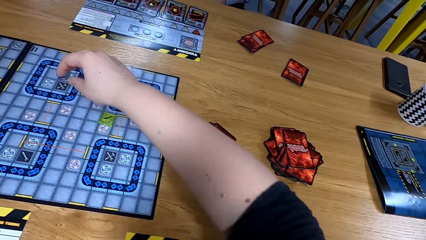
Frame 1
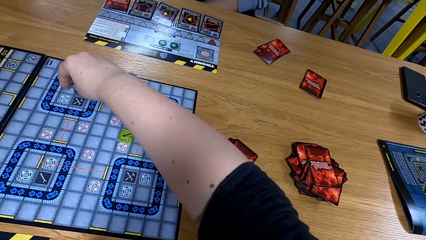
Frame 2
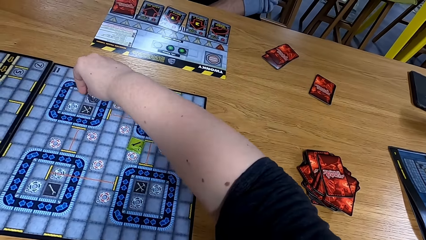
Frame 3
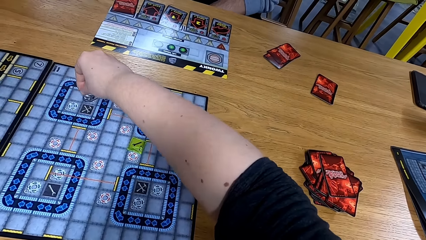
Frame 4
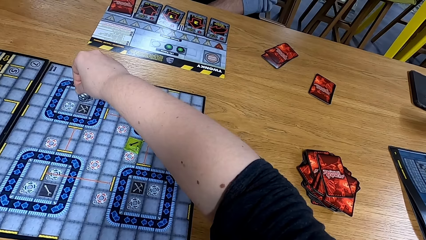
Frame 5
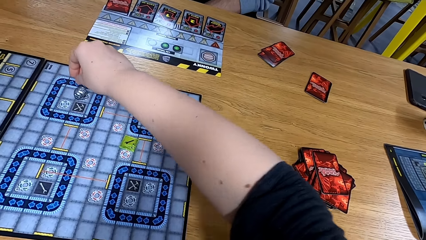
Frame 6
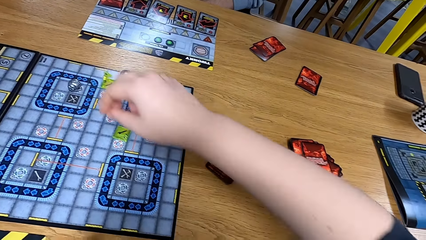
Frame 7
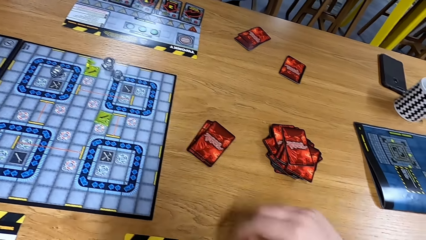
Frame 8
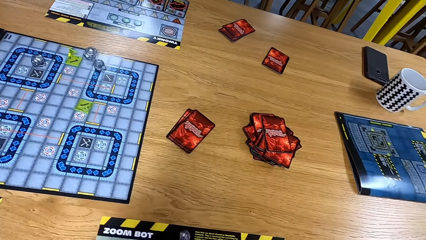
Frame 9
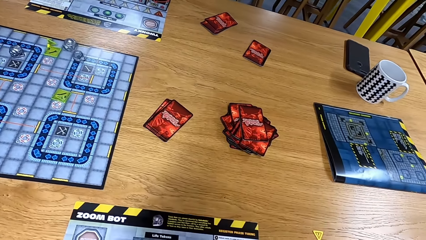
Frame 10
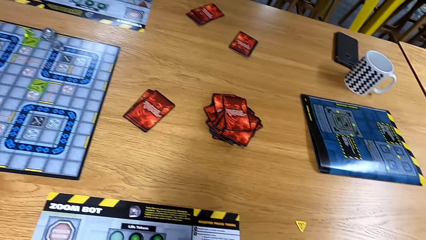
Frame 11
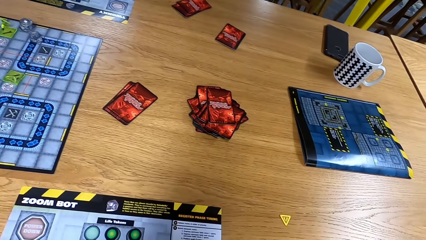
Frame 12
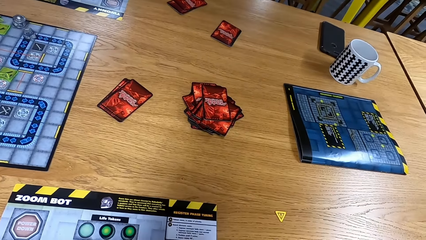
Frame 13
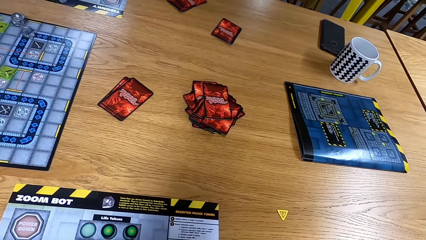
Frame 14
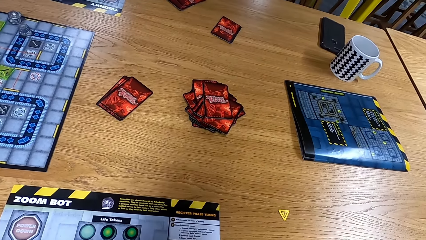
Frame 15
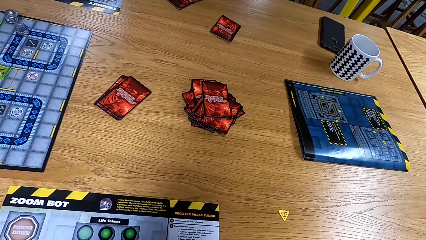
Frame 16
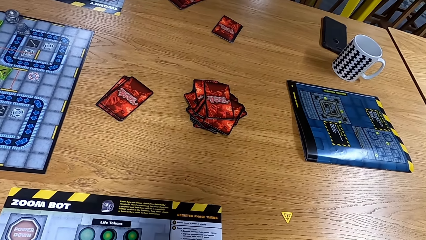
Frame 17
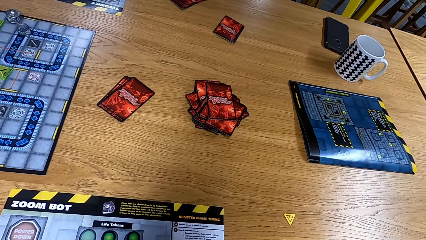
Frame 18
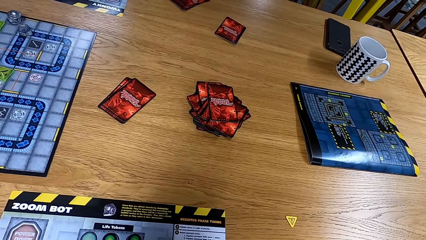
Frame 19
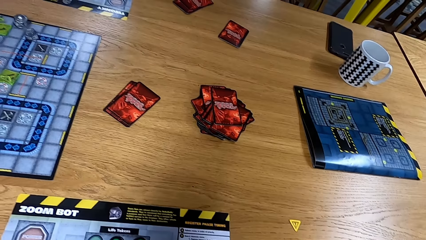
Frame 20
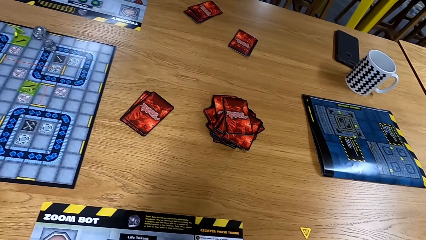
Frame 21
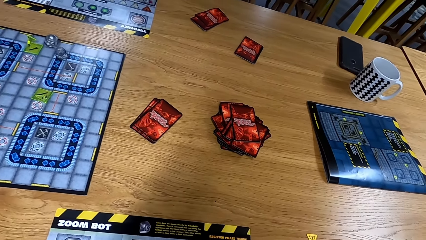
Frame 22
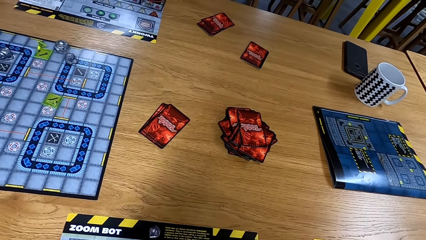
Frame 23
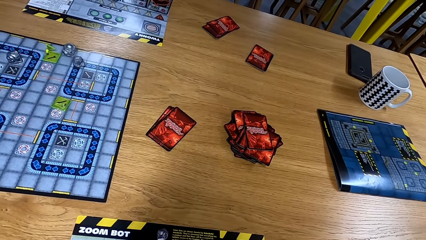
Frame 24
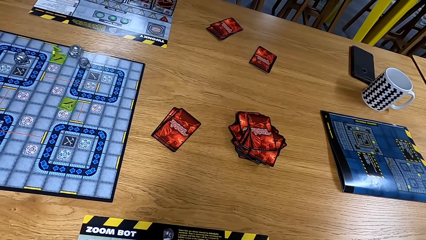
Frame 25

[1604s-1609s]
The camera wearer moves dice on the board. They look at the table.

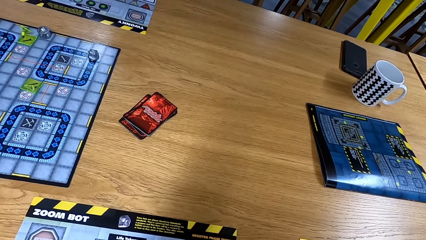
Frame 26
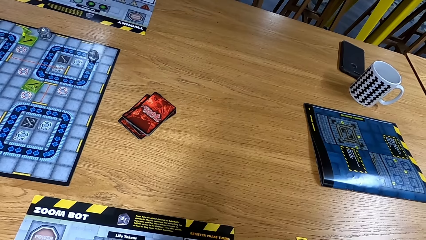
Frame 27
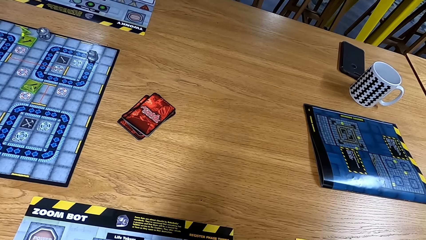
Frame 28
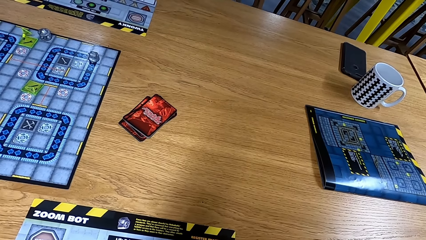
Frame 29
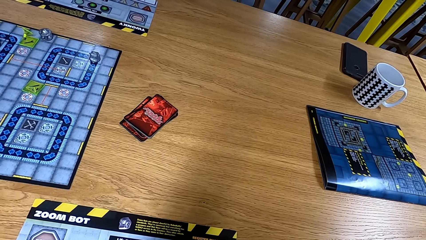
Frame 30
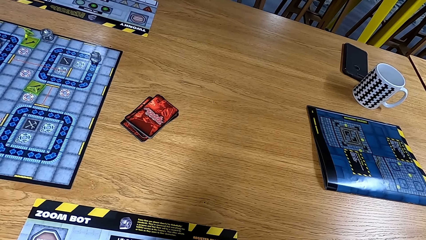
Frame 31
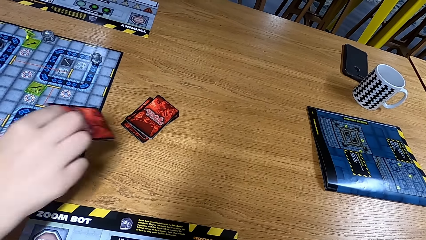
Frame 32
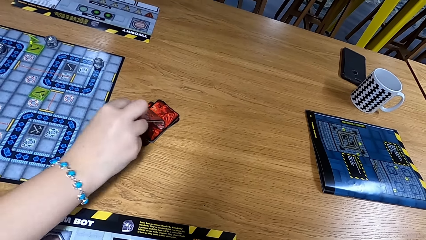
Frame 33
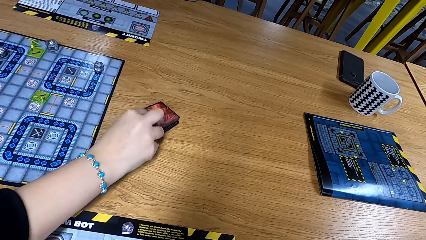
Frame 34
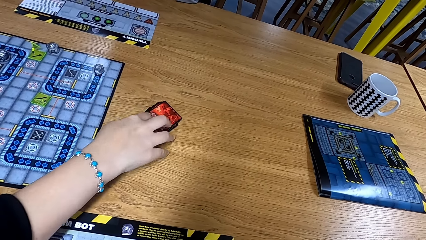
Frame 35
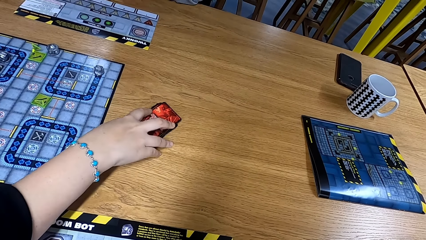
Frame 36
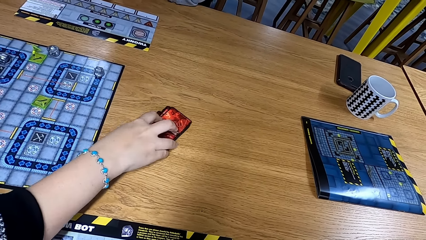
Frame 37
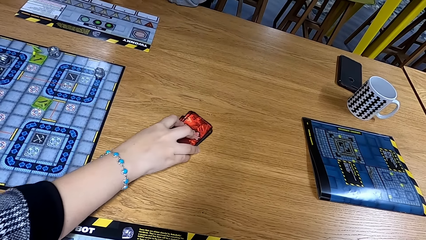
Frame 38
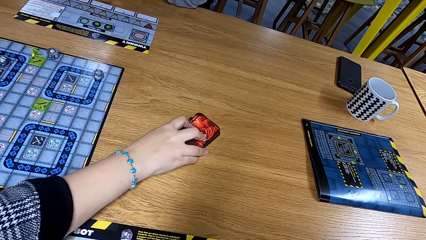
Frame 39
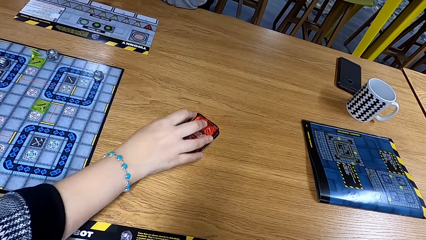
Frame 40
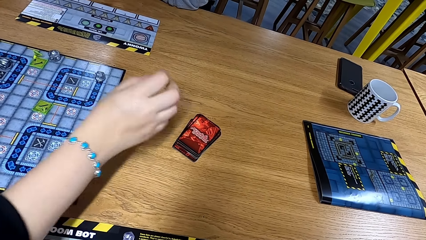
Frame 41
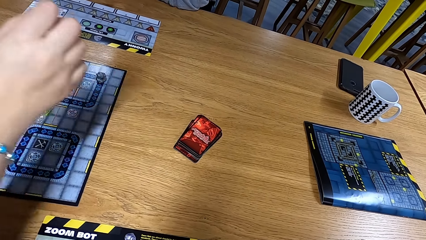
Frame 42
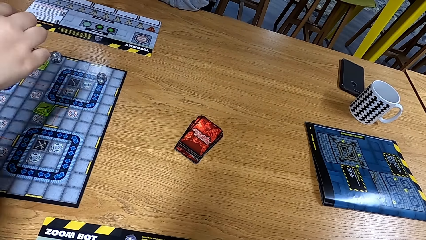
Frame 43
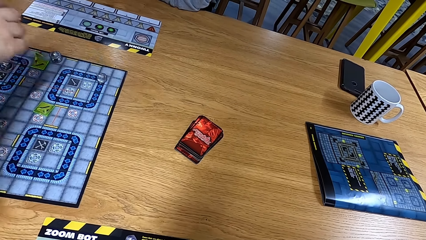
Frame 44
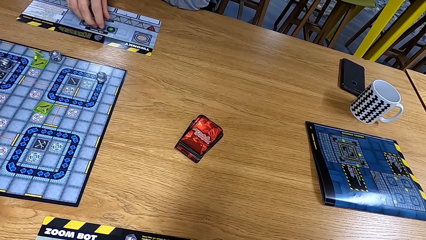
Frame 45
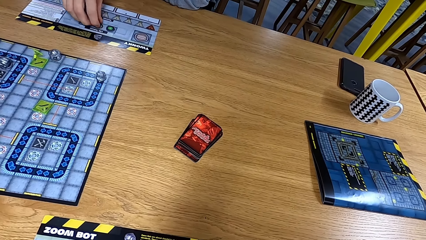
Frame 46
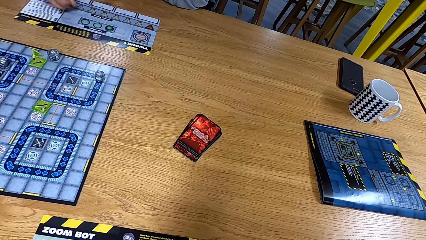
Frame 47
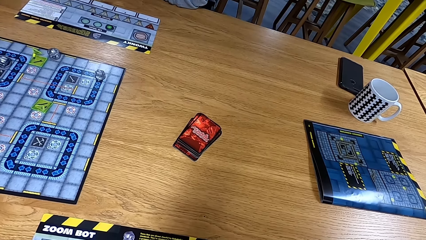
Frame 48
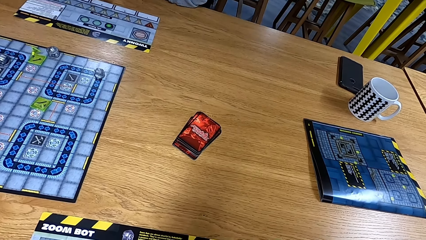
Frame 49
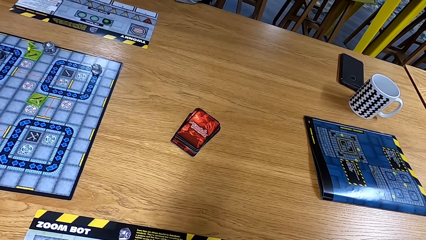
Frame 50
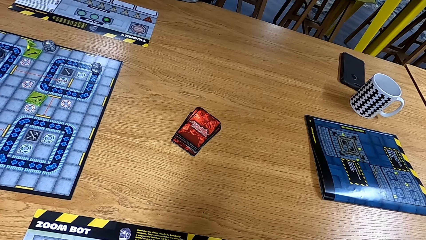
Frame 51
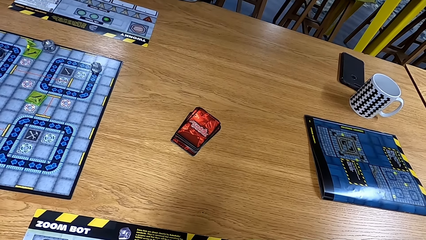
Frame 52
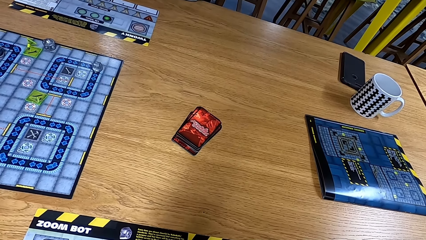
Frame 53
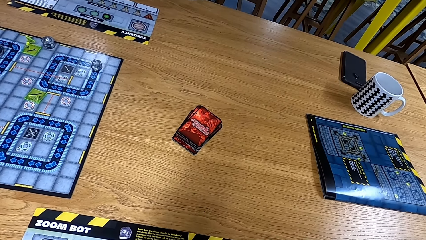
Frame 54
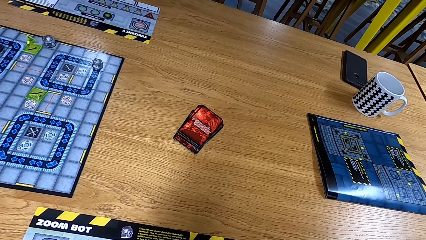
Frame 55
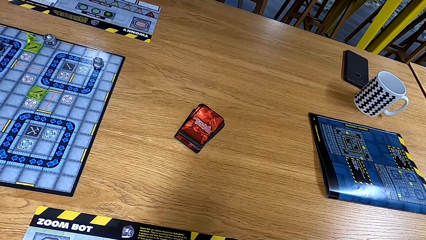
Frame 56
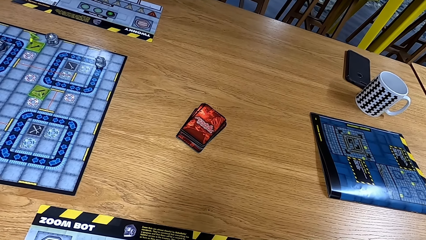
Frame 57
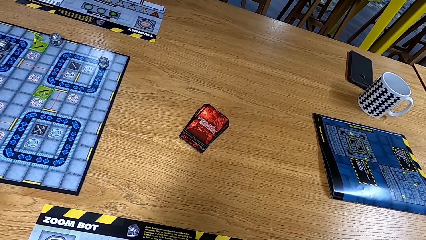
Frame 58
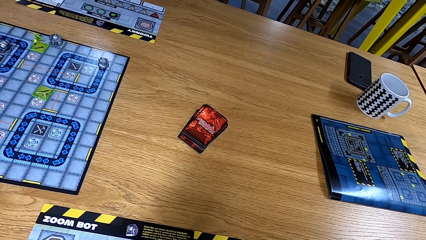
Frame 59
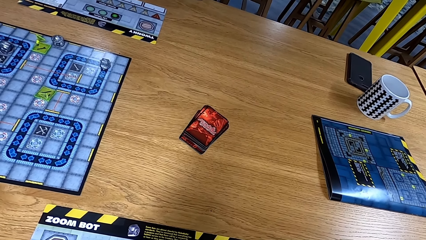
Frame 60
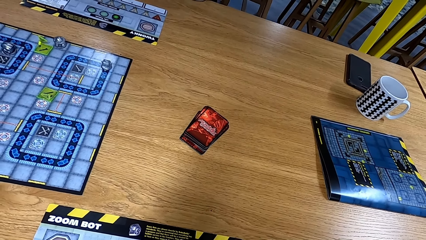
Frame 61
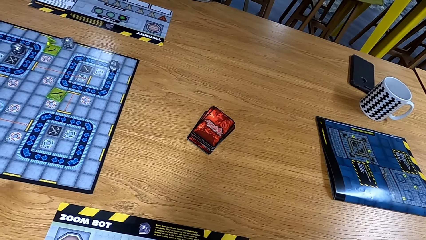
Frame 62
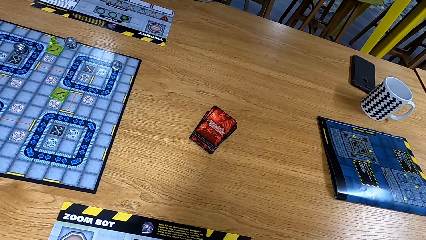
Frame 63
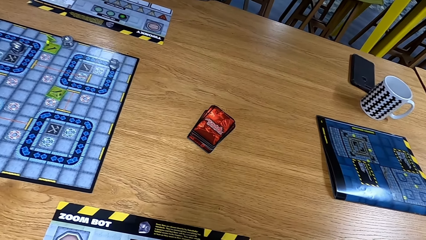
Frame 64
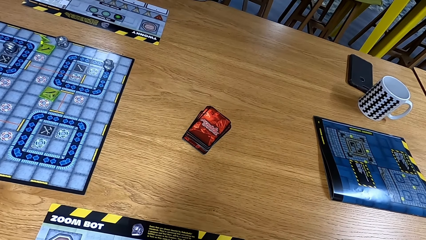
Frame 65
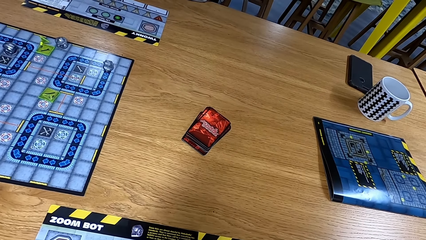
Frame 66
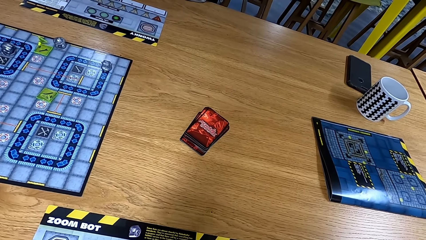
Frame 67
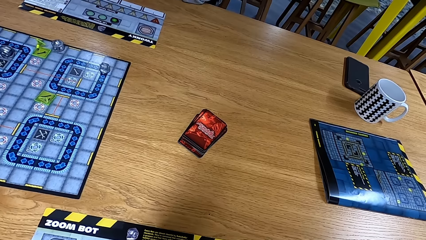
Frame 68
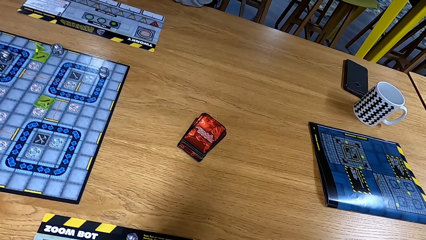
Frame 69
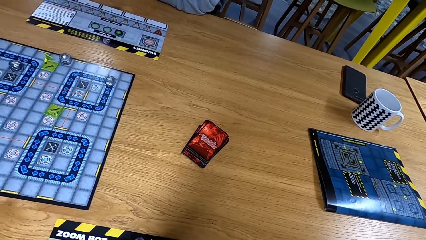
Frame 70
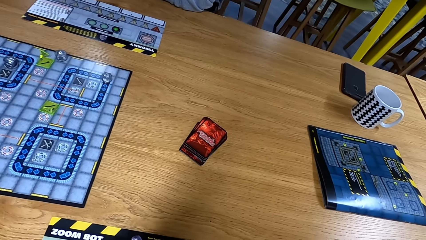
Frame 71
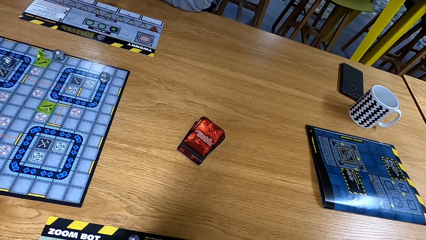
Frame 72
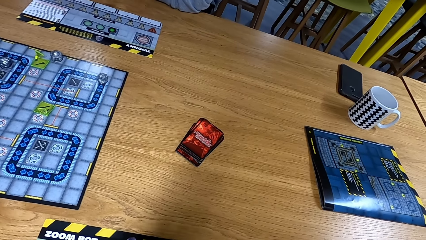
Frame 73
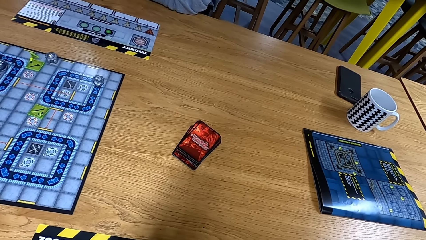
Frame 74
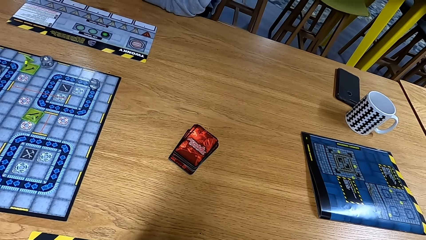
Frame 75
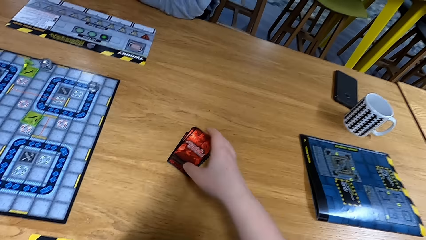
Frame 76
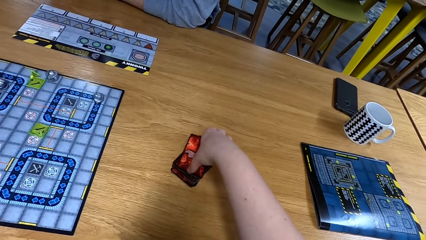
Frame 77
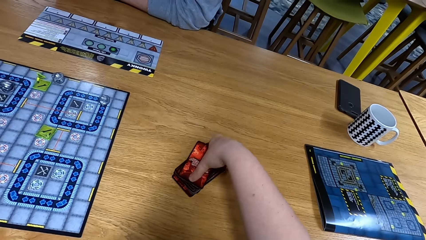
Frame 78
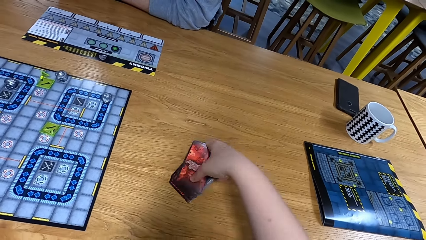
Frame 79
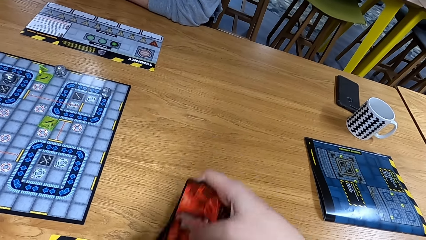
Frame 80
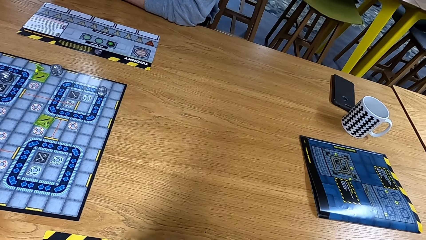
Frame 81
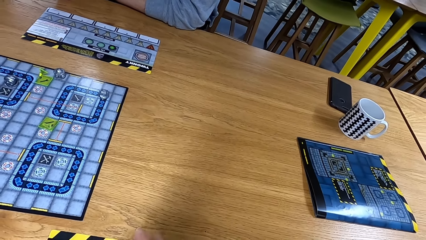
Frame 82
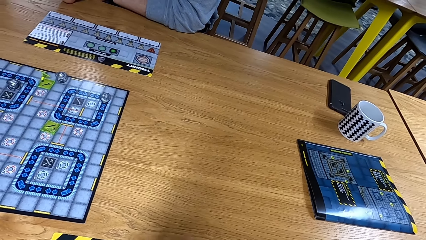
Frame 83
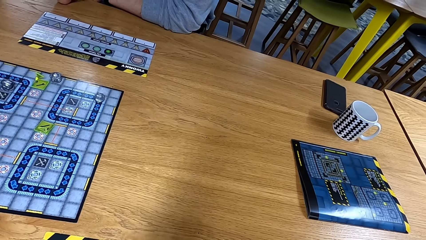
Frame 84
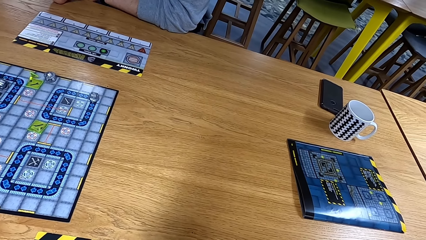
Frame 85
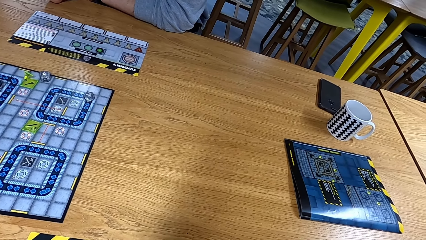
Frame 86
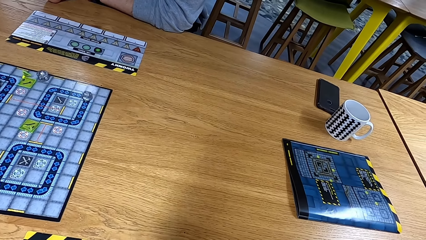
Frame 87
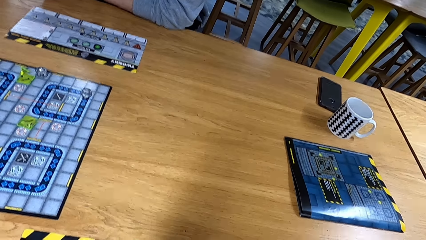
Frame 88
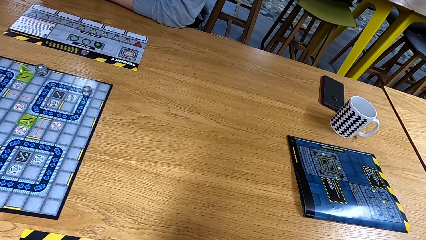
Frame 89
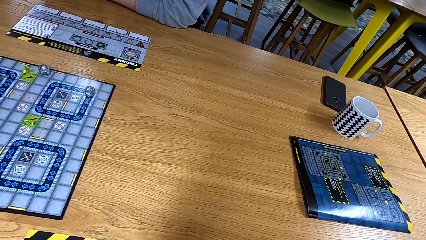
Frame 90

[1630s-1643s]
A man puts cards down. The man moves the cards. Another man moves something. The camera wearer picks up the cards.
